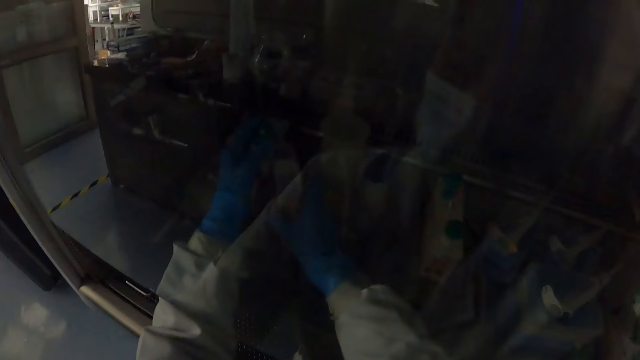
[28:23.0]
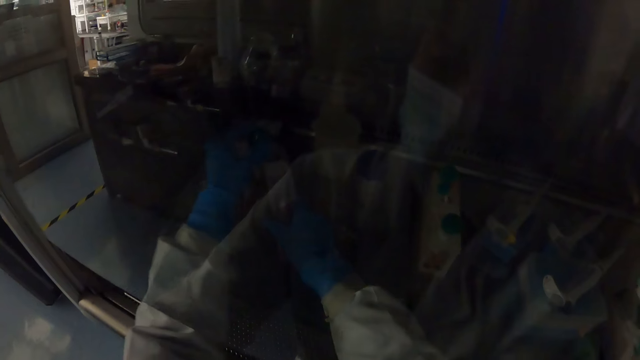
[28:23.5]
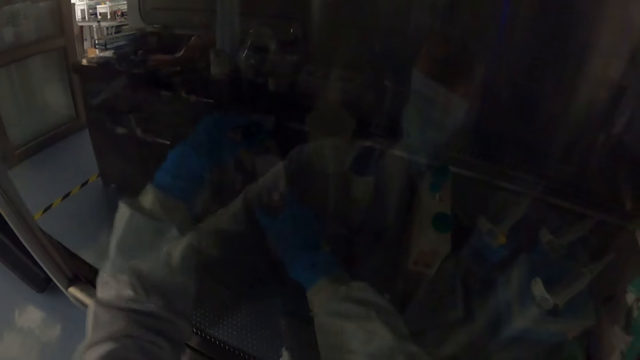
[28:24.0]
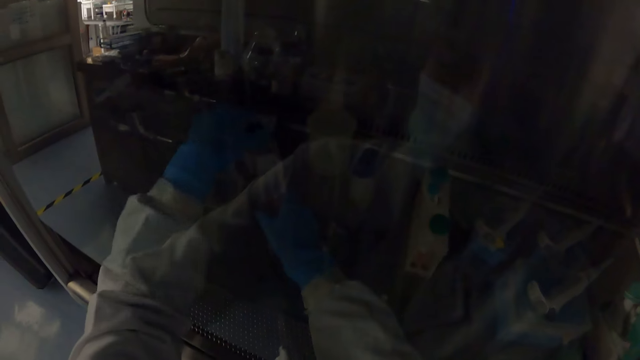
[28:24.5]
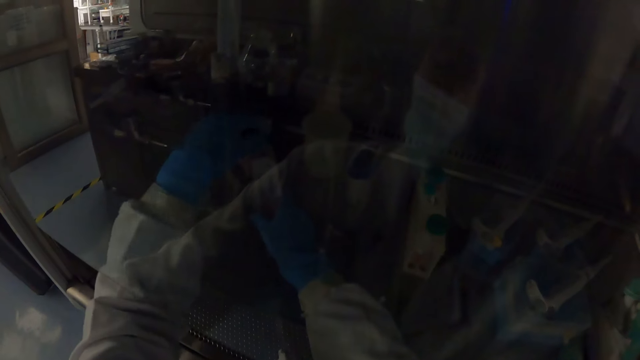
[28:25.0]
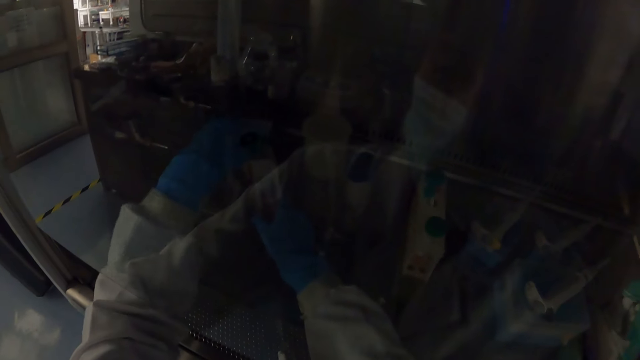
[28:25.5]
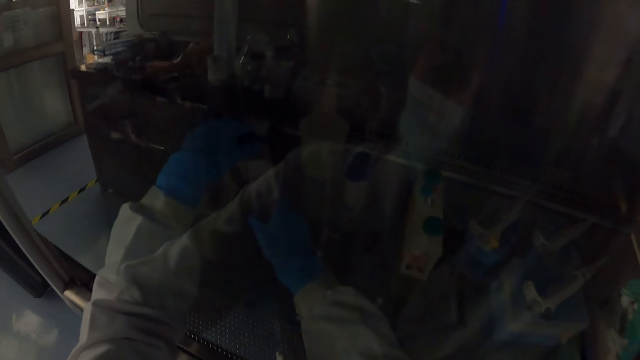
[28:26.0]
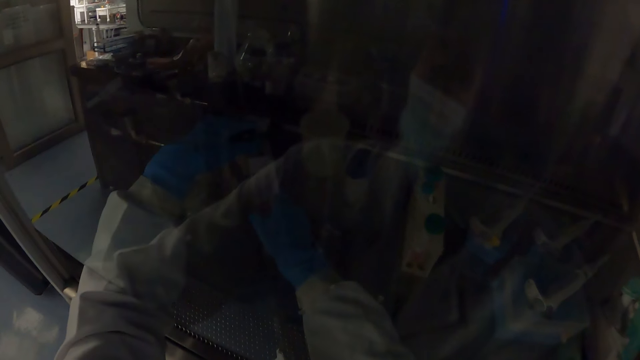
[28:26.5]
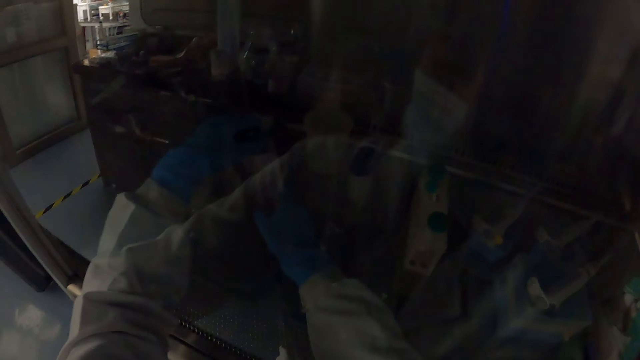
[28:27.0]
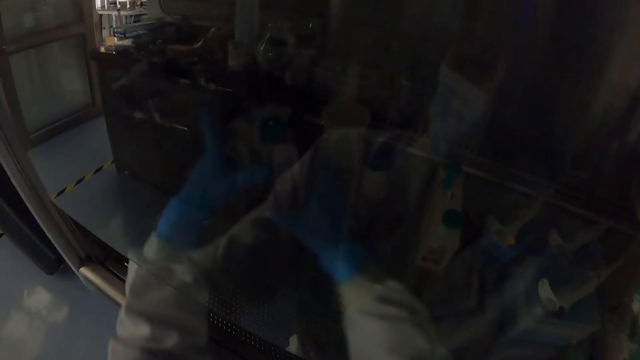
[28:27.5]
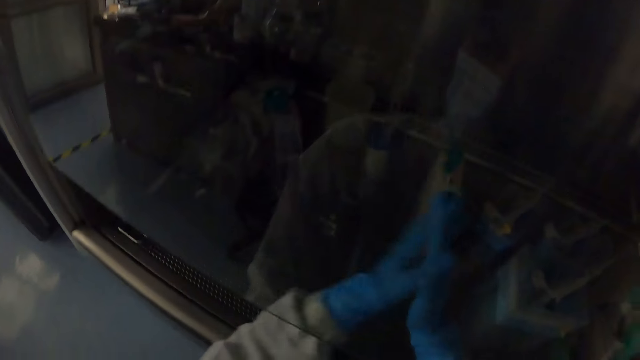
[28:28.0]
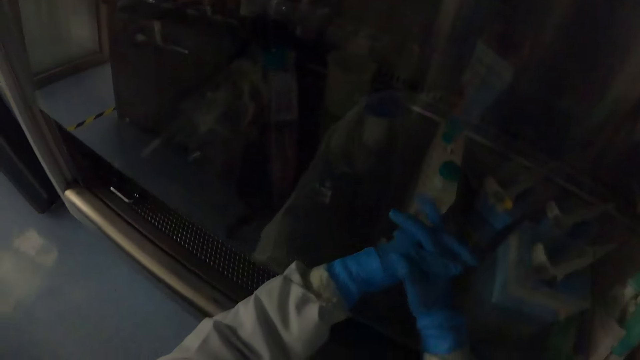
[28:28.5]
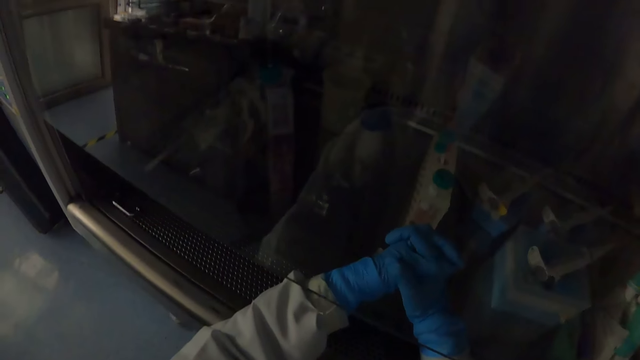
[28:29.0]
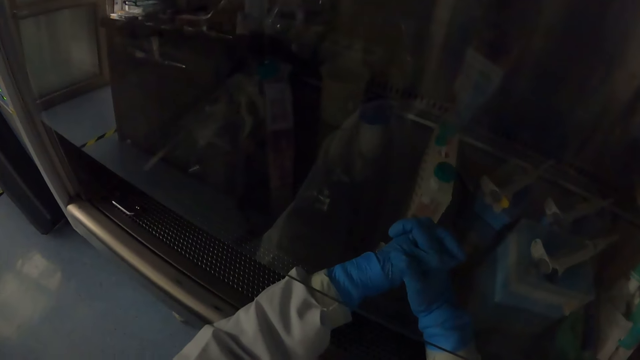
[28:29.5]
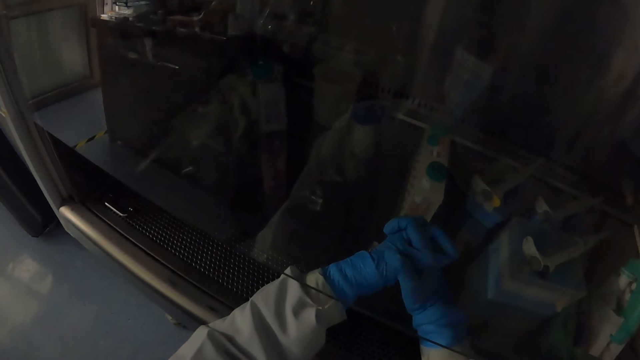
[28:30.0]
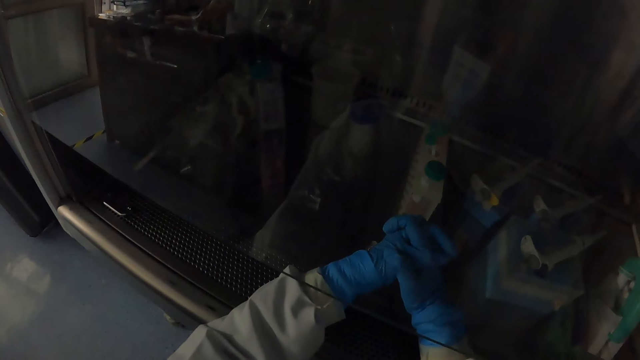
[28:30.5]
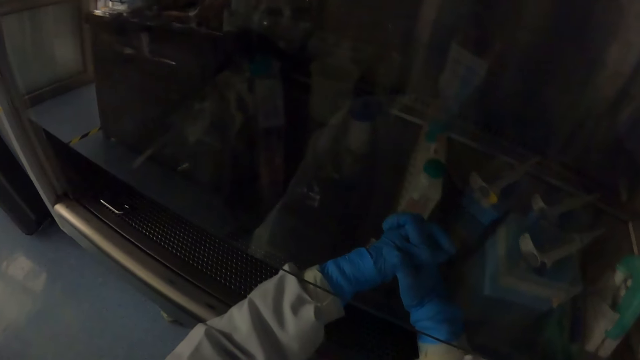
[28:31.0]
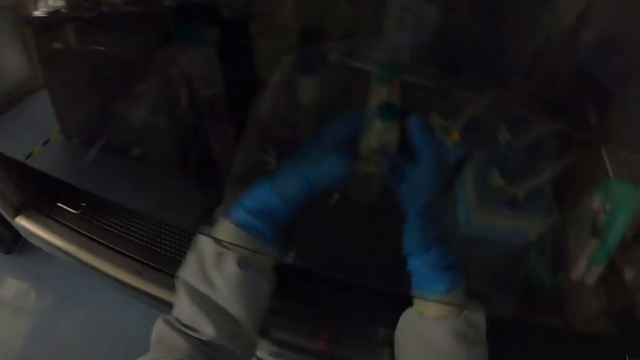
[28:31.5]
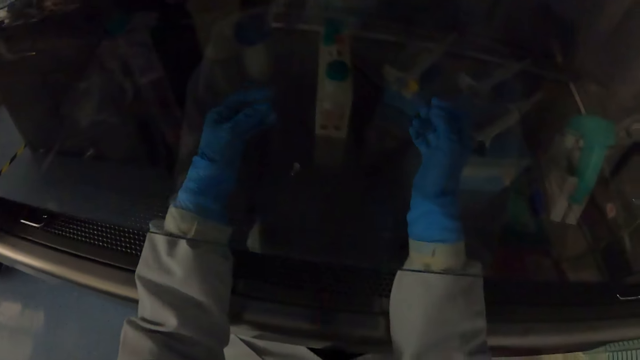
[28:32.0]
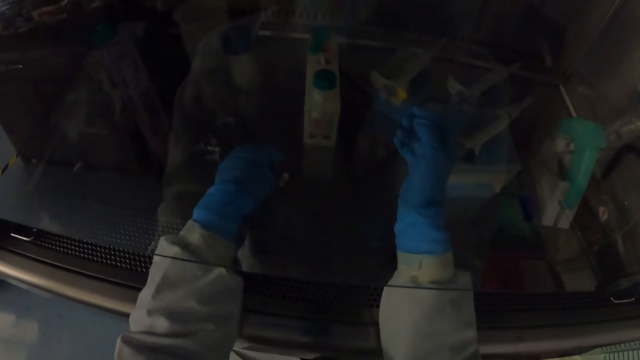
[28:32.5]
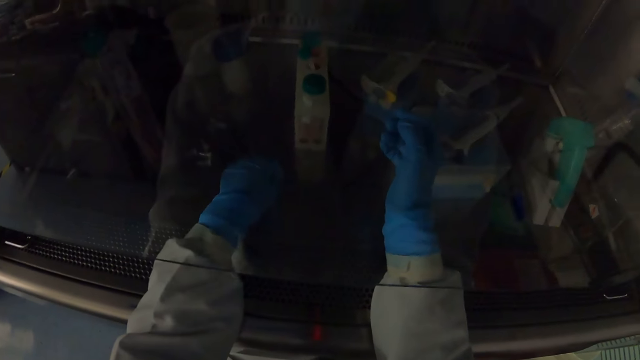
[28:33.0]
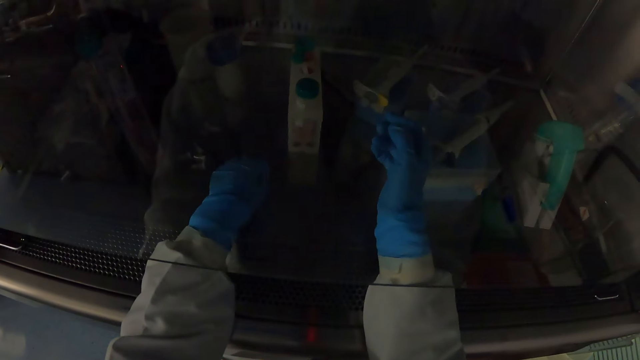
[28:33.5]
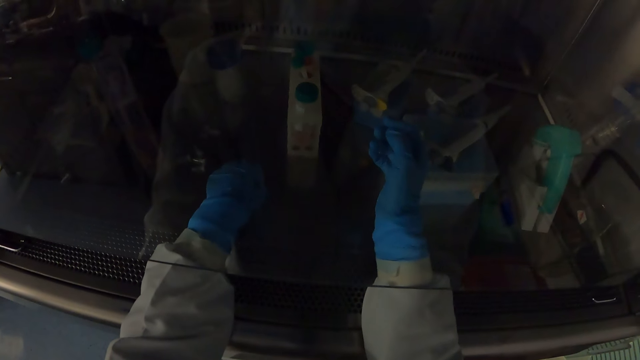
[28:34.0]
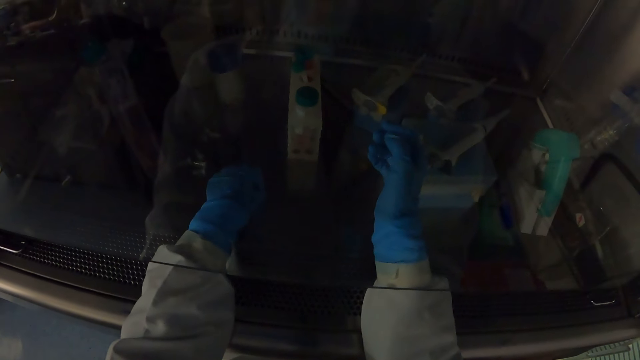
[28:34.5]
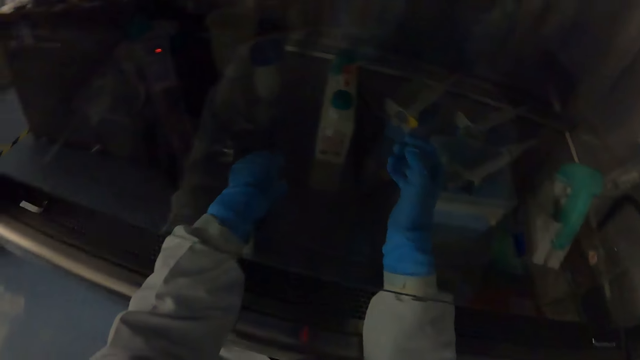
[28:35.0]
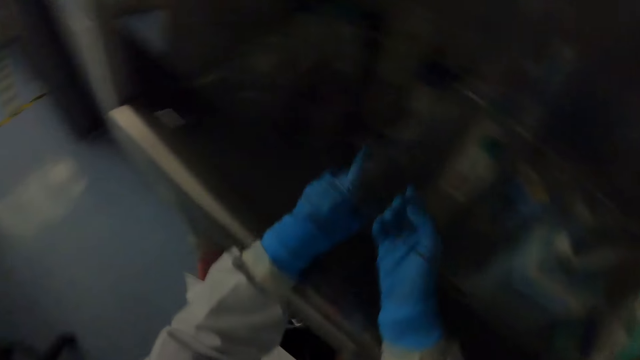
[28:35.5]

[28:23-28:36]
The camera wearer holds a microscope. He closes the container with his left hand. He folds his hands. He picks a sample container from the tray with his left hand. He moves his hands.

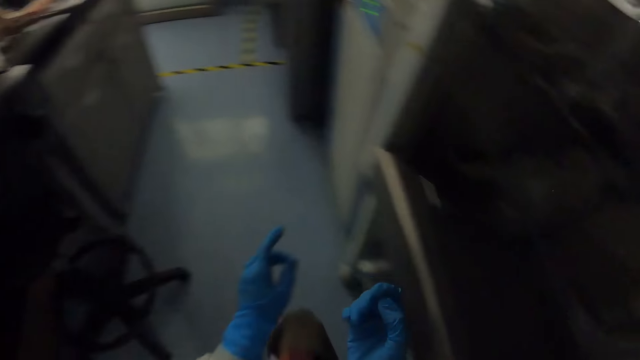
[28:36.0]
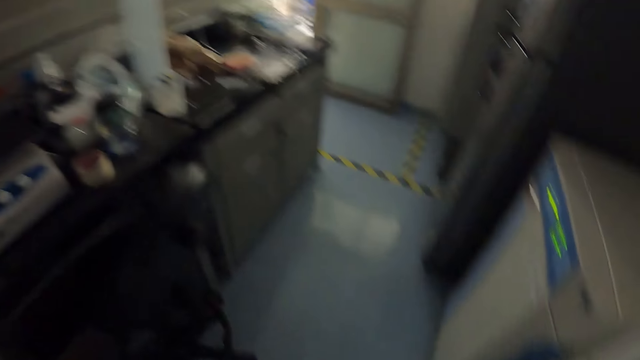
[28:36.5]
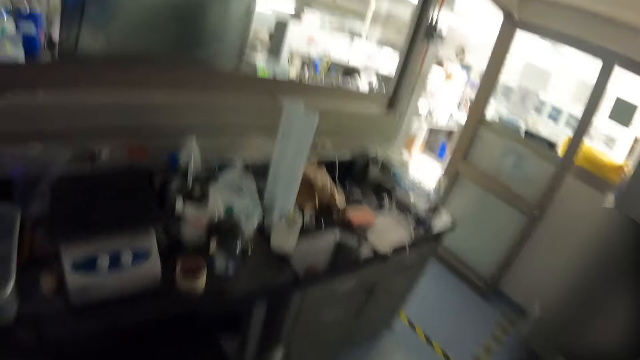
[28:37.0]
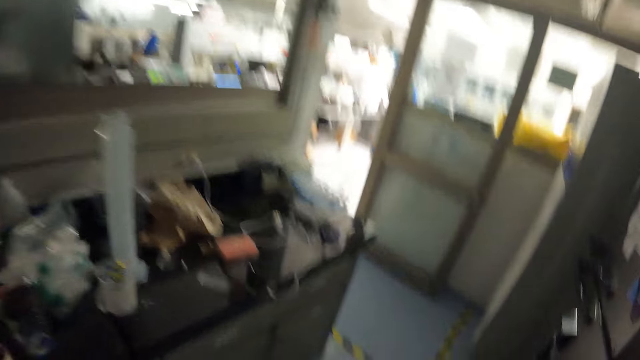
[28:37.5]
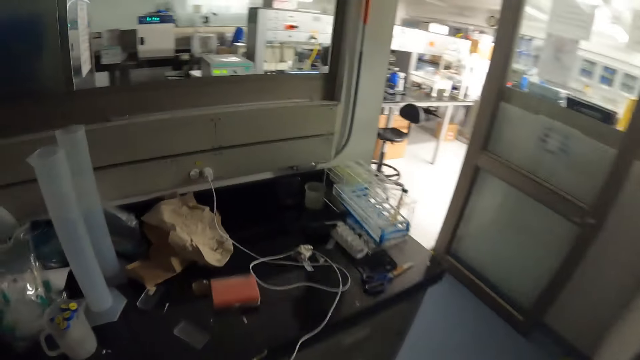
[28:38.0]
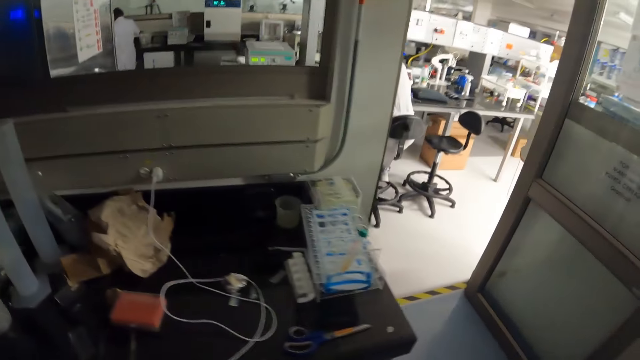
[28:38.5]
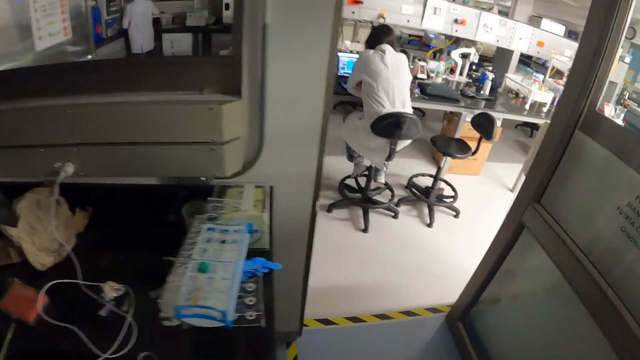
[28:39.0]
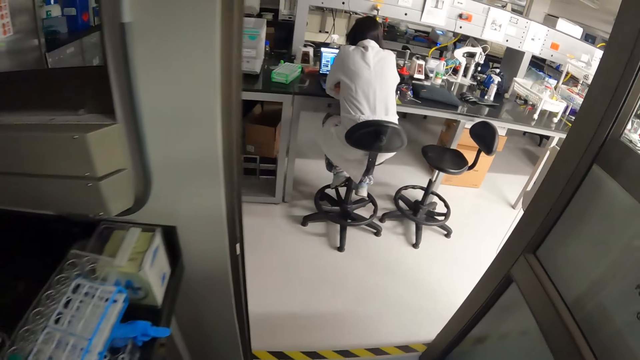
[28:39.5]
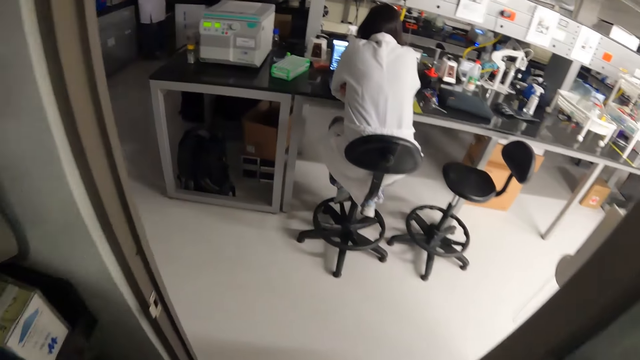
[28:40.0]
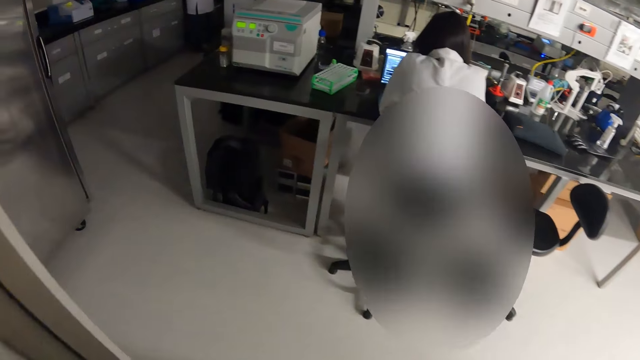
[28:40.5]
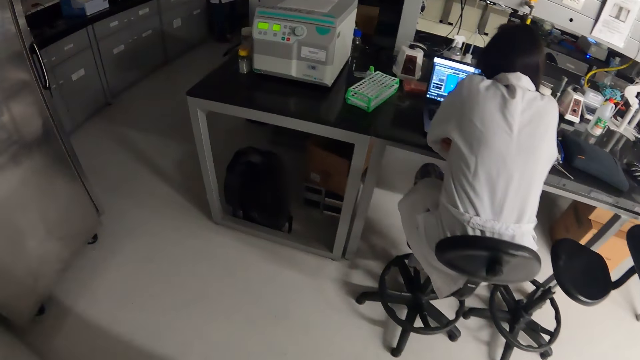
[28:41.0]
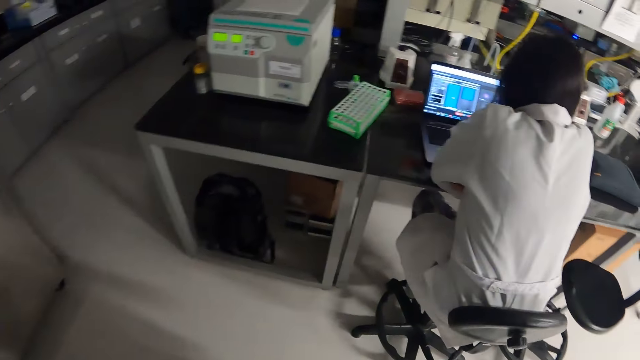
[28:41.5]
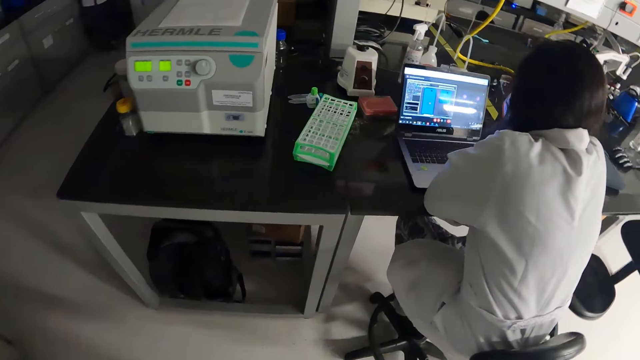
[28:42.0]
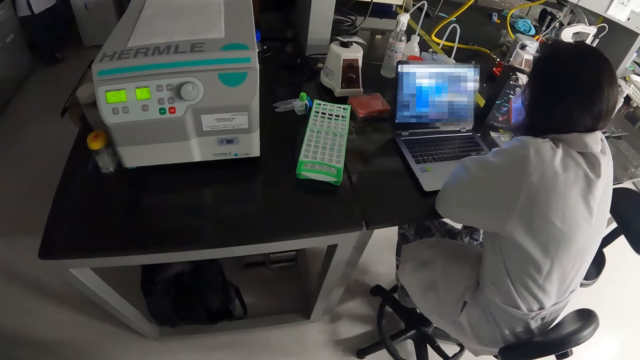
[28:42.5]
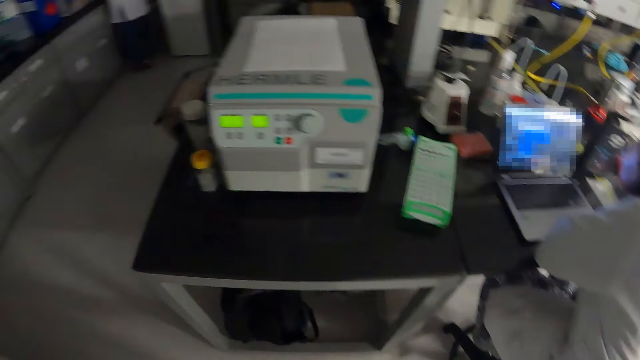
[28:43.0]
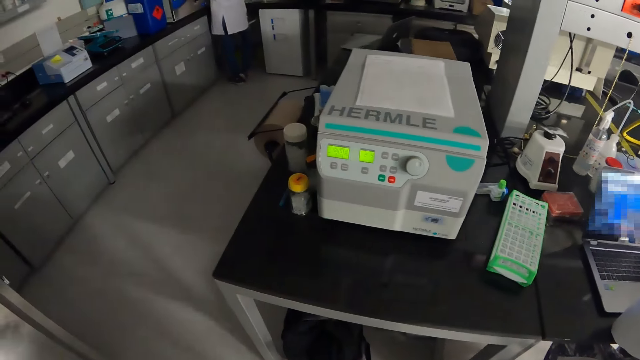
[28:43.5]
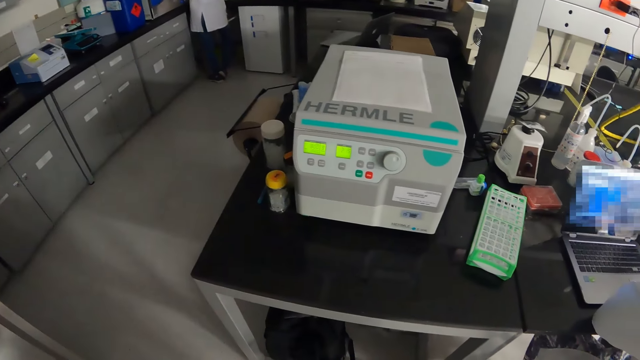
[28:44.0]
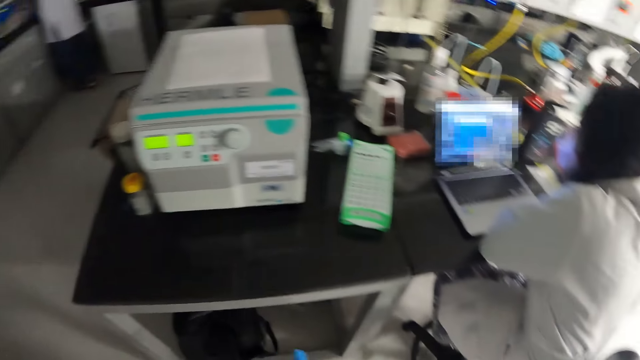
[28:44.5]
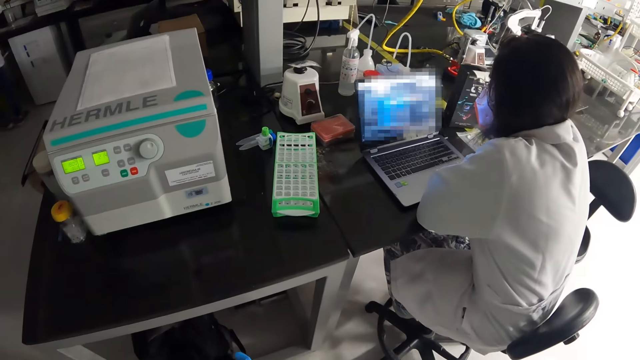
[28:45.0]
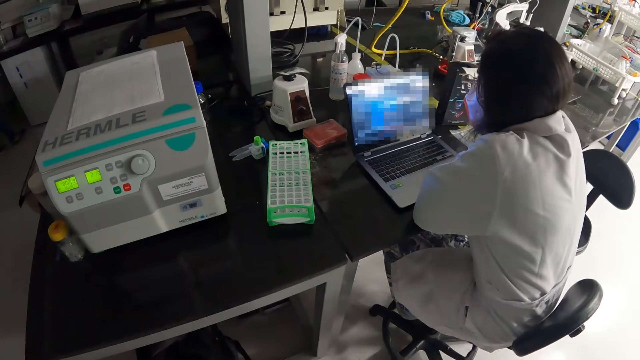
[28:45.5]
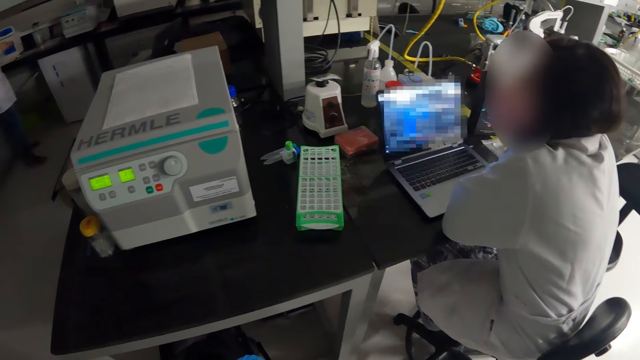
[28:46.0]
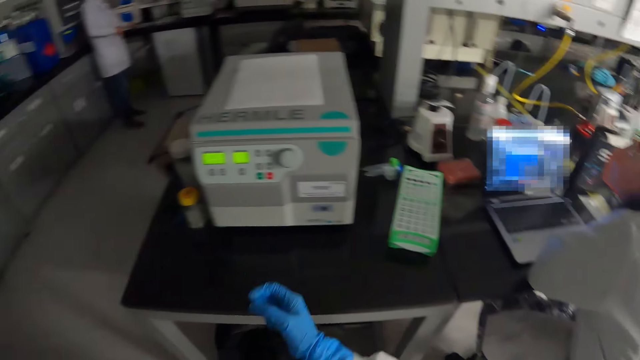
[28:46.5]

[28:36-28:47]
The camera wearer walks in the lab. They converse with a woman.
